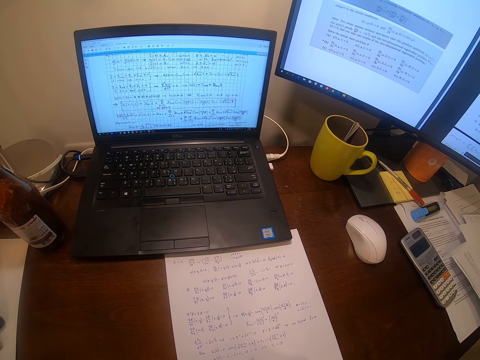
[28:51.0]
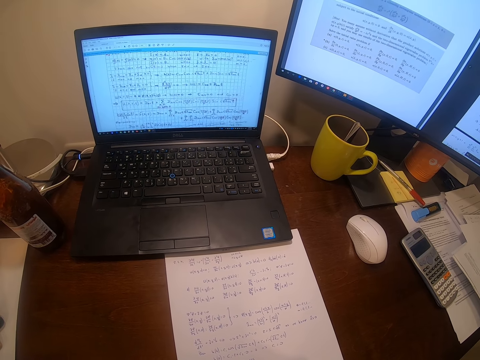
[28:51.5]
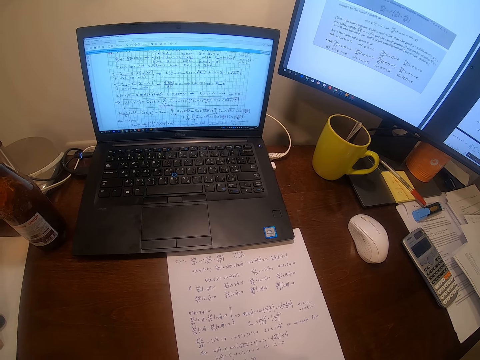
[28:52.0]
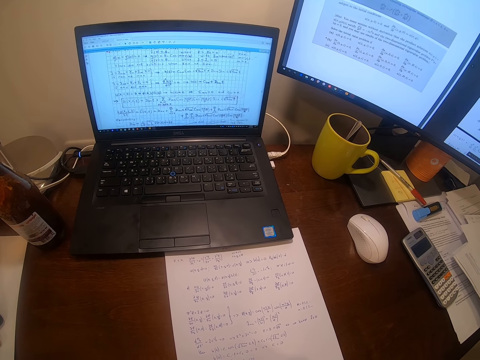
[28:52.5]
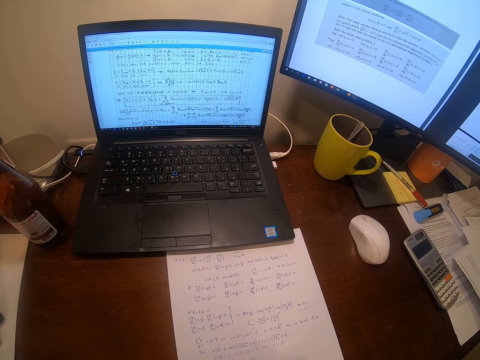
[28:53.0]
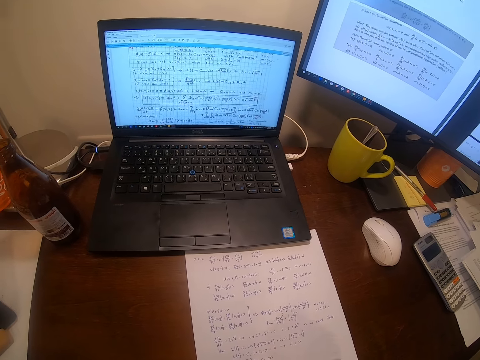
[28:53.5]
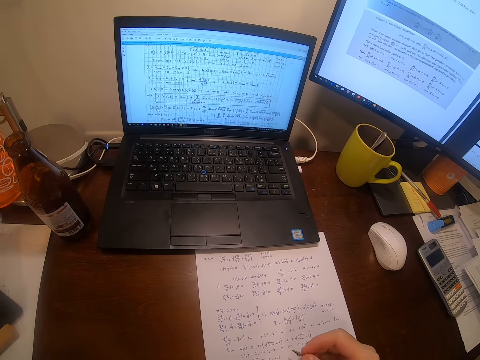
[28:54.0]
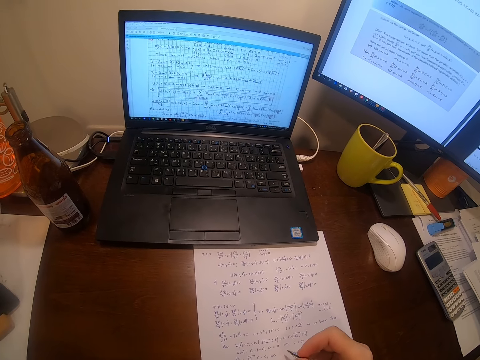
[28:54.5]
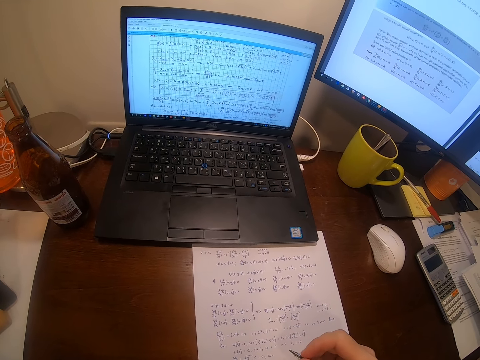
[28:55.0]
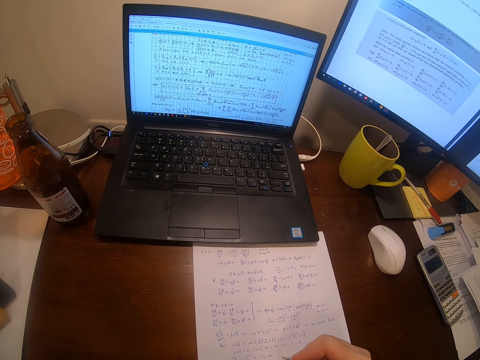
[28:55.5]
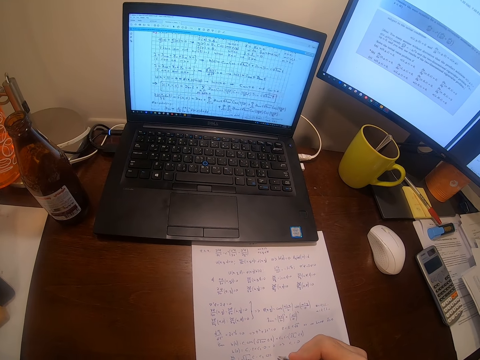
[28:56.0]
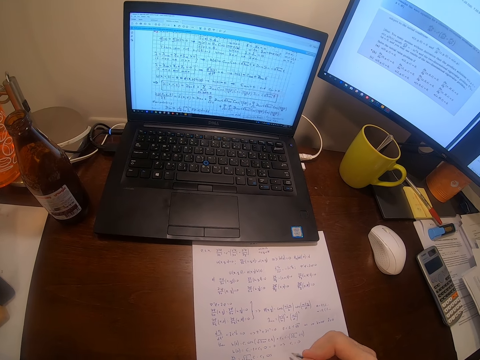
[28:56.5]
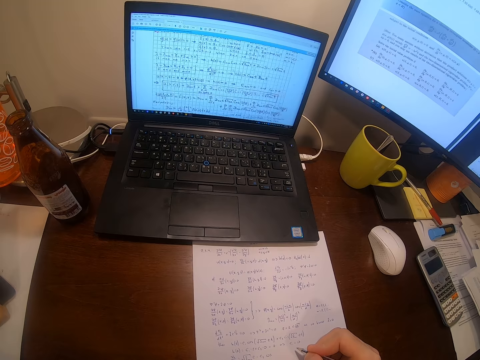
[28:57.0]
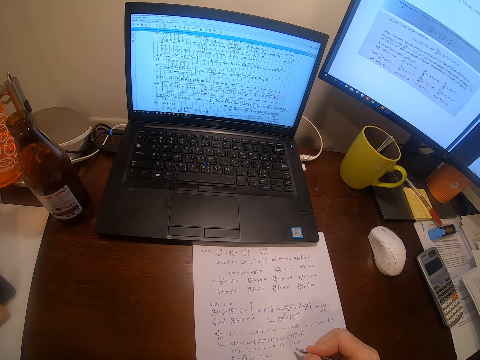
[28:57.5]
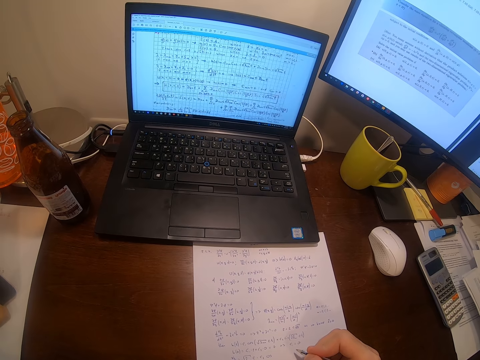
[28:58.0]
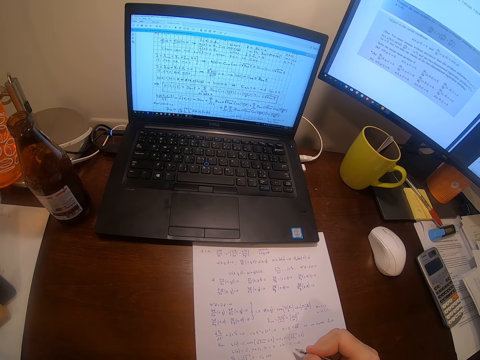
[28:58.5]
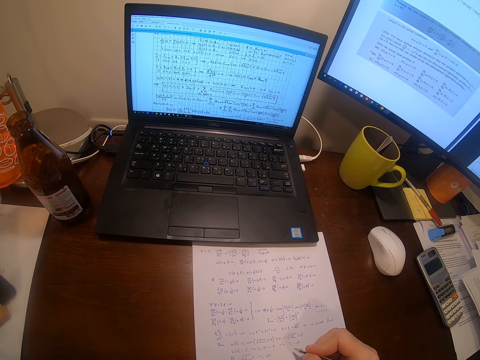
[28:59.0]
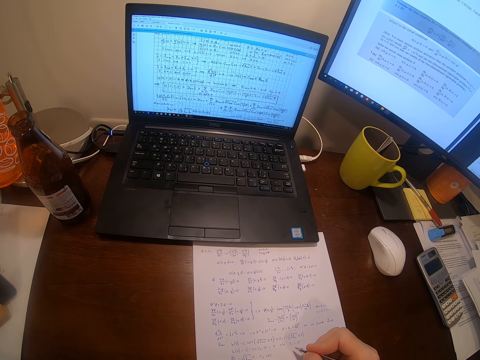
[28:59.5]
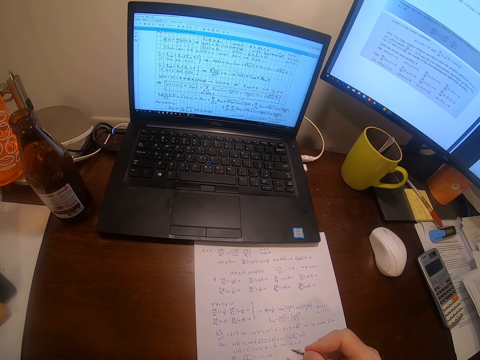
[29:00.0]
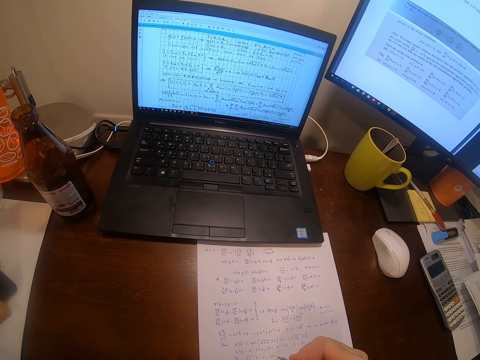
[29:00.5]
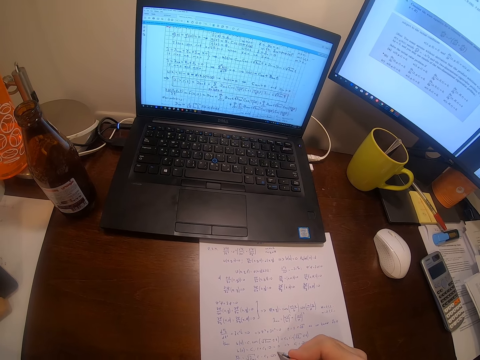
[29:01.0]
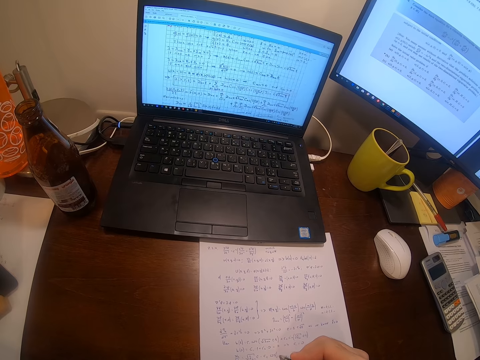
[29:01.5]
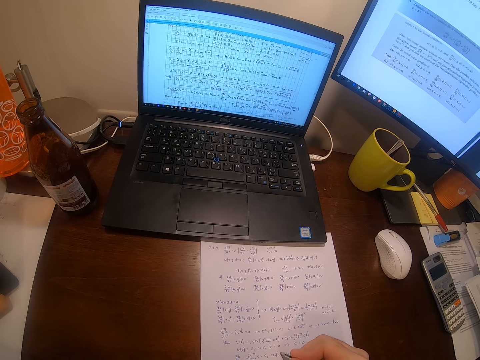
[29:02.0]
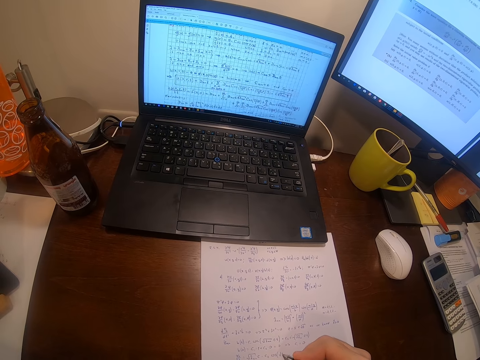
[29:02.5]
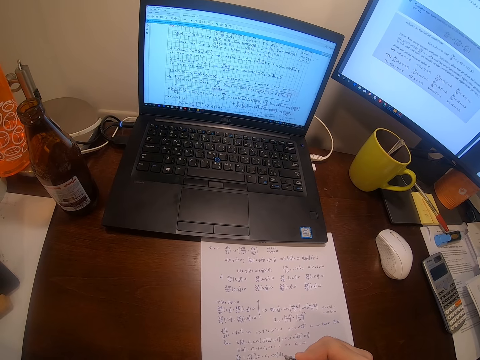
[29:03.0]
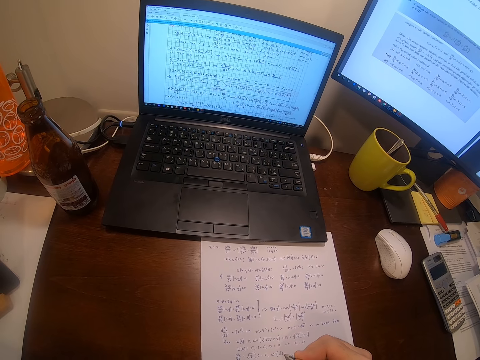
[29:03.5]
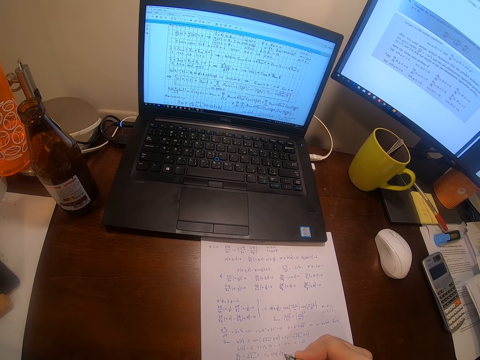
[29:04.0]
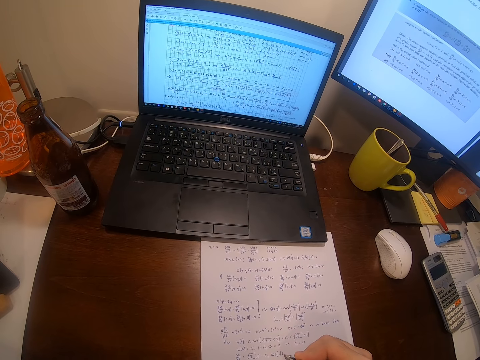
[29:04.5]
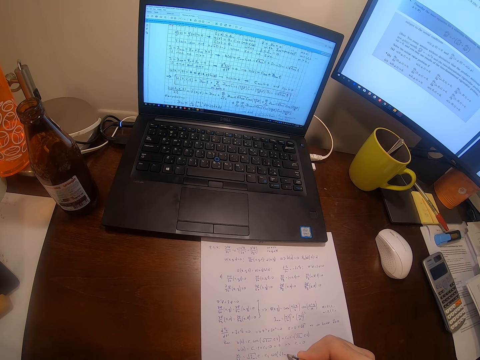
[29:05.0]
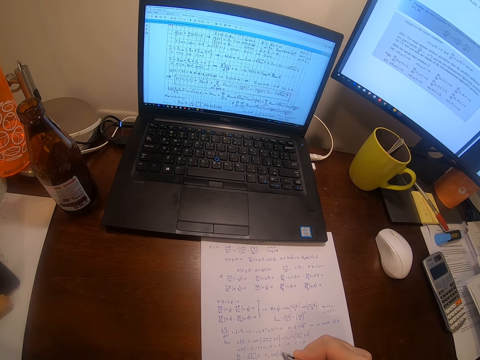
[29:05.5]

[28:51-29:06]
The camera wearer writes on the paper. They write on the piece of paper with a pen.

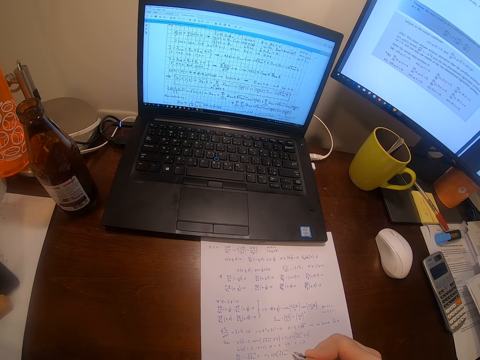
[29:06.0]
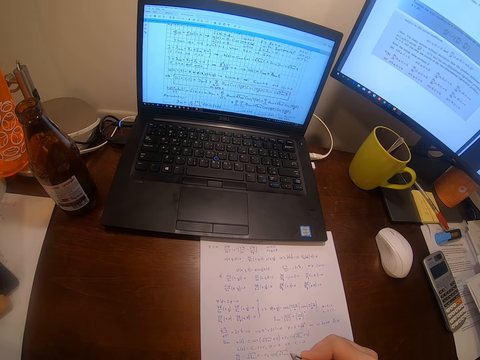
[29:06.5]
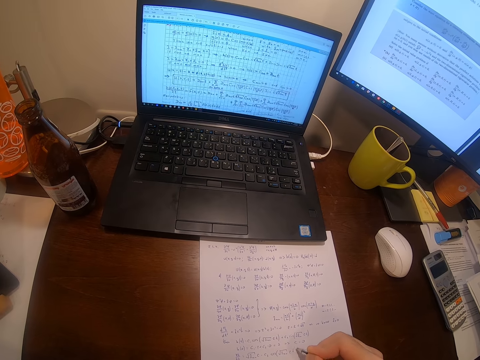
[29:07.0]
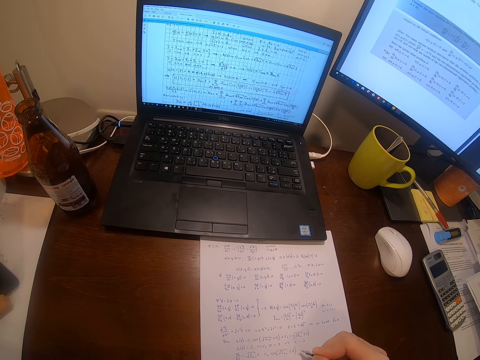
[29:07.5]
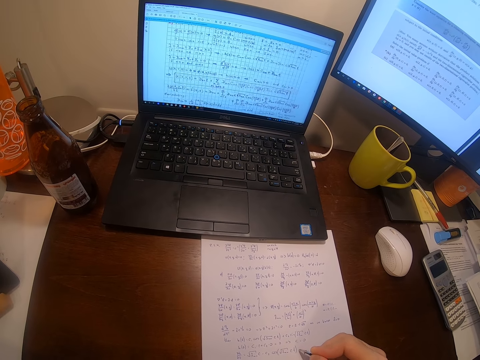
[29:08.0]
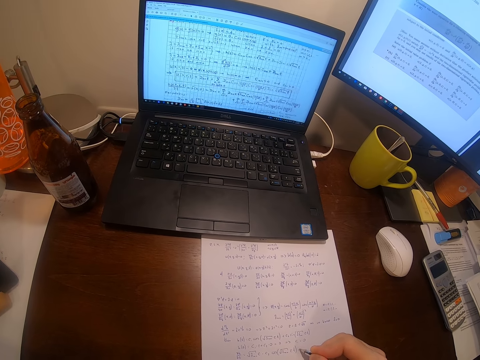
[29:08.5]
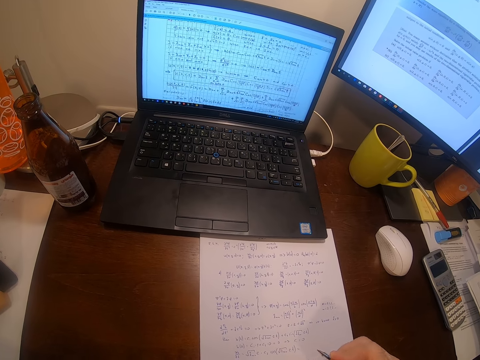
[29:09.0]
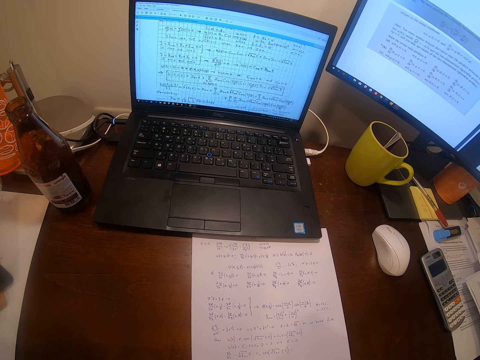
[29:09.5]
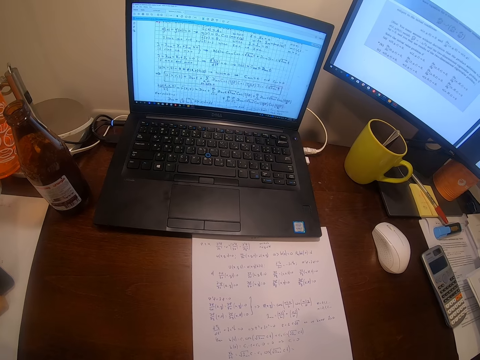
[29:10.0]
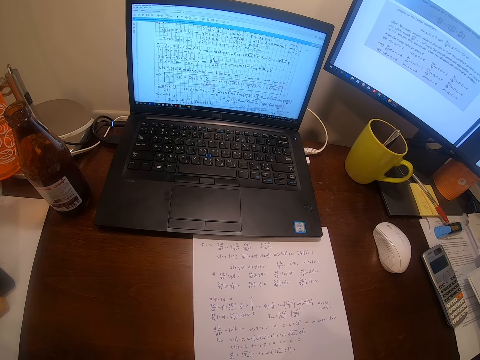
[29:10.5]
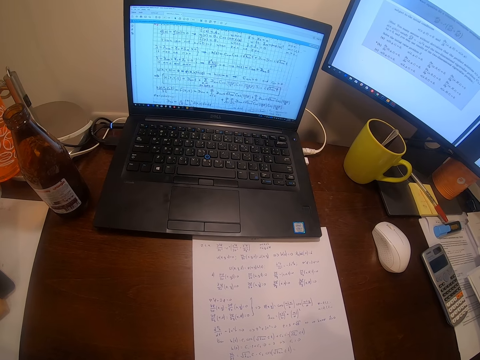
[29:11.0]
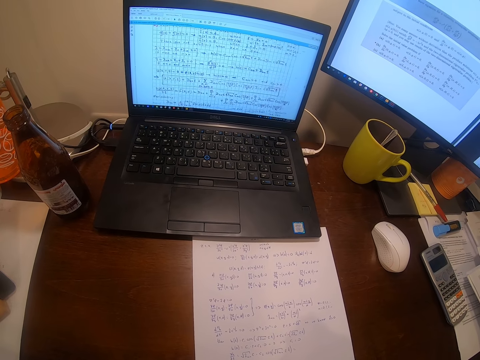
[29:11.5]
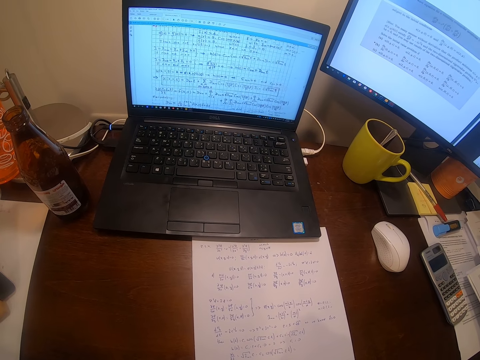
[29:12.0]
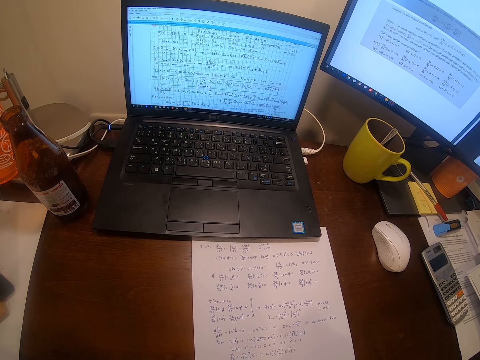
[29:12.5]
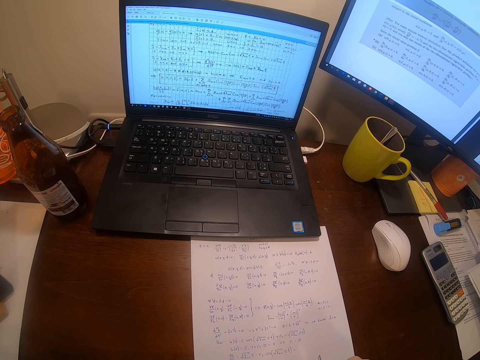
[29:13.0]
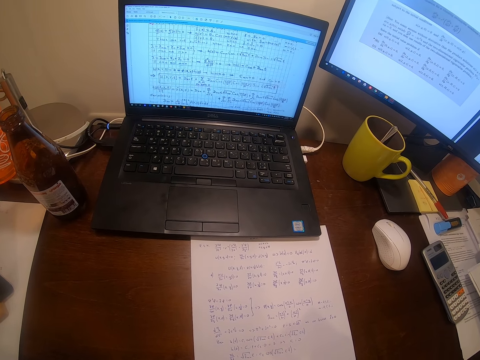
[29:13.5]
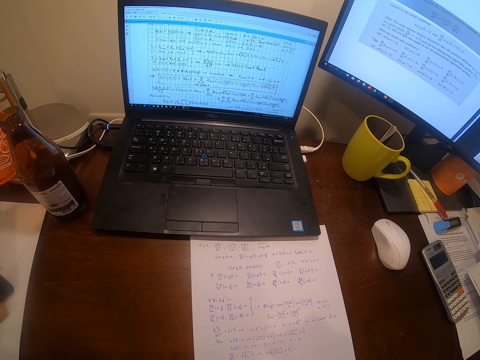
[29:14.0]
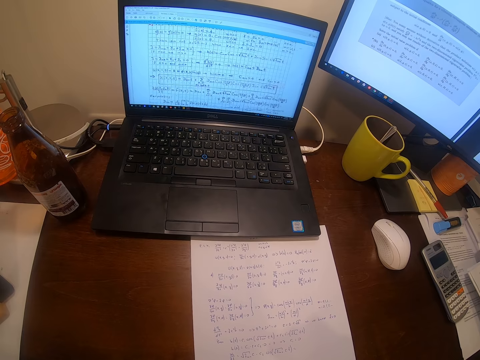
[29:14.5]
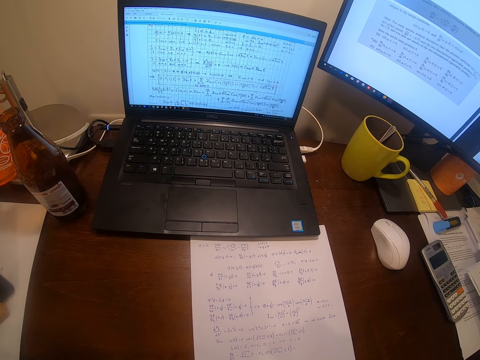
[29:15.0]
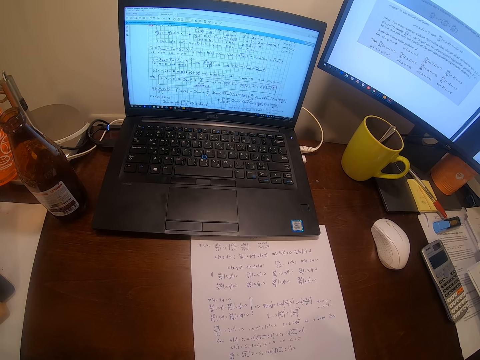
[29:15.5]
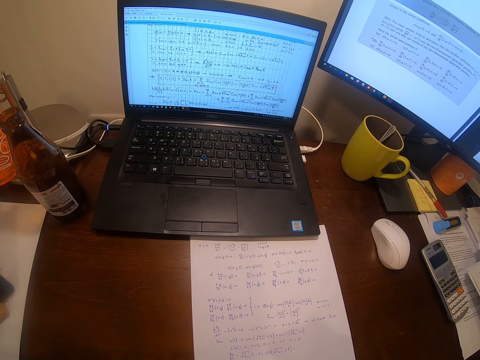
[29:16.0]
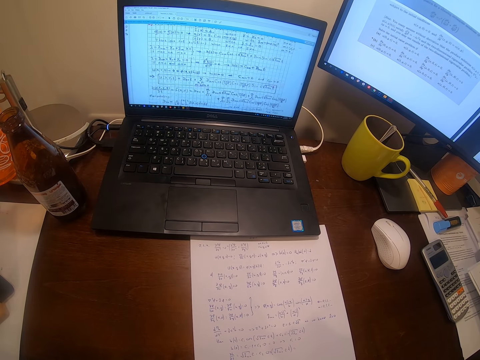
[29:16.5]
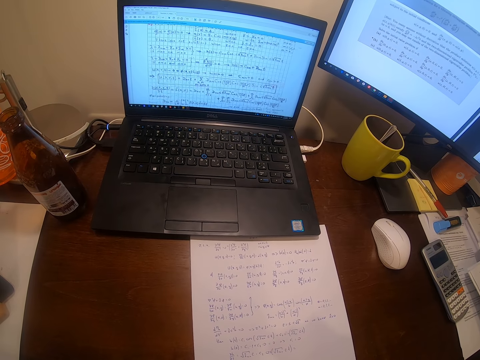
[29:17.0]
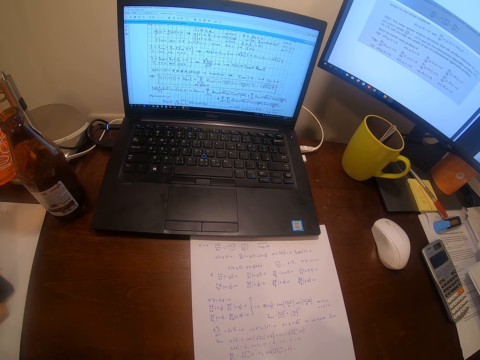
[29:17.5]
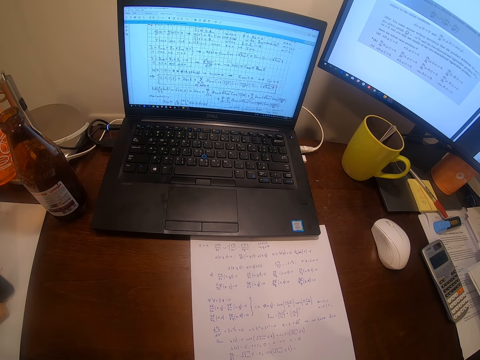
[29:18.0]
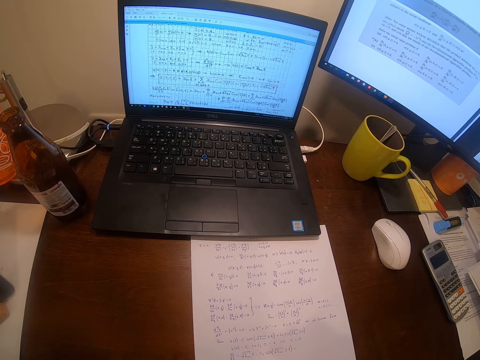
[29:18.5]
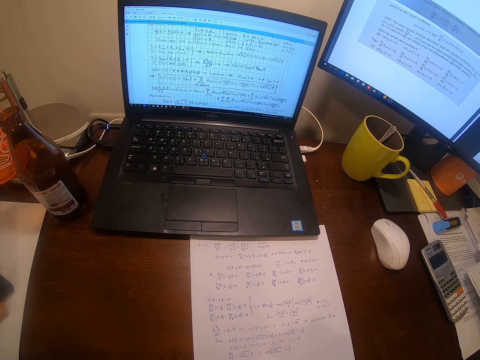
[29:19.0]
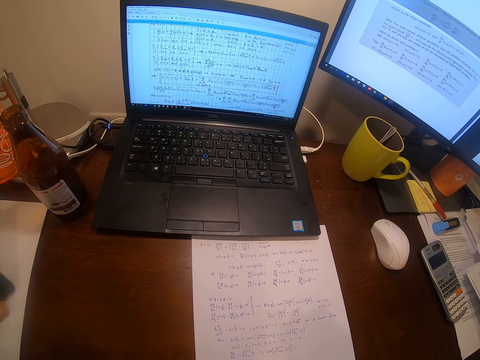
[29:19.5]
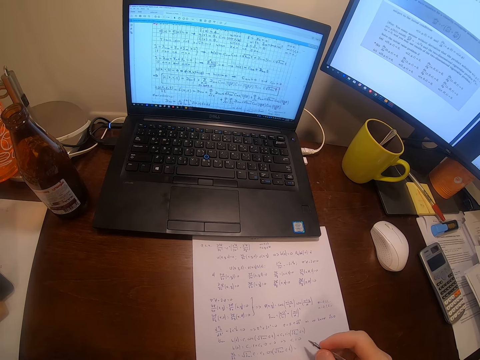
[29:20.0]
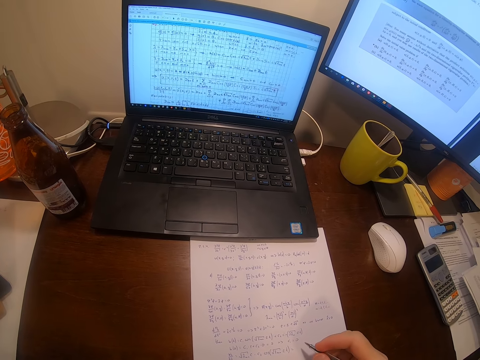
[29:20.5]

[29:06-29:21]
The camera wearer looks at the computers.
